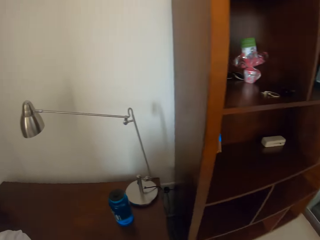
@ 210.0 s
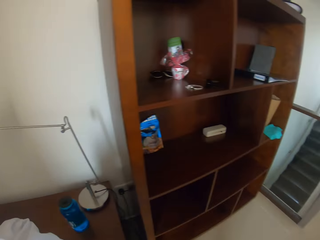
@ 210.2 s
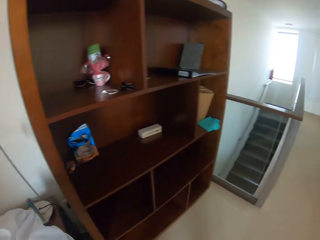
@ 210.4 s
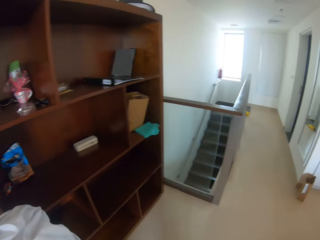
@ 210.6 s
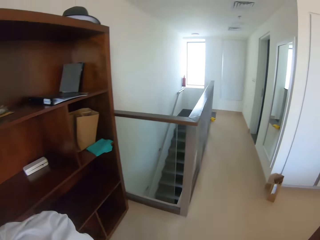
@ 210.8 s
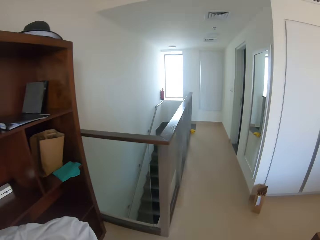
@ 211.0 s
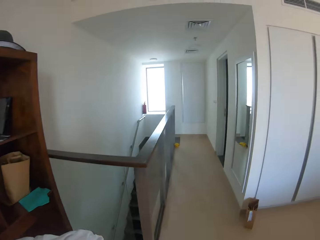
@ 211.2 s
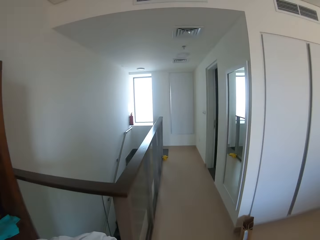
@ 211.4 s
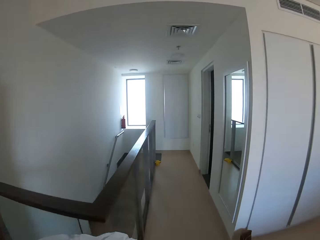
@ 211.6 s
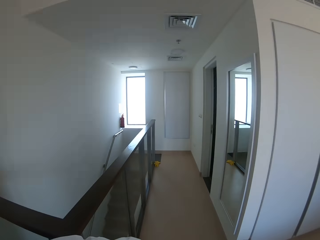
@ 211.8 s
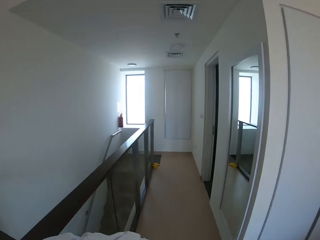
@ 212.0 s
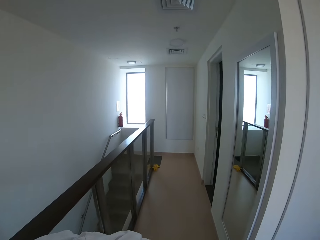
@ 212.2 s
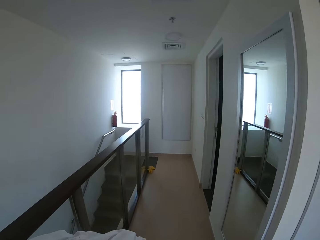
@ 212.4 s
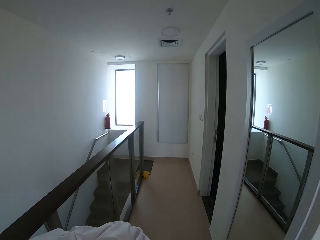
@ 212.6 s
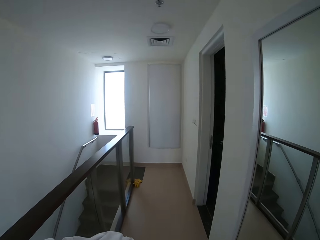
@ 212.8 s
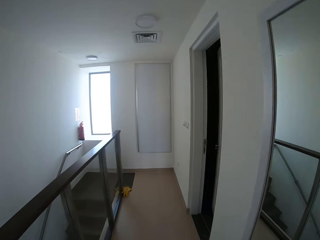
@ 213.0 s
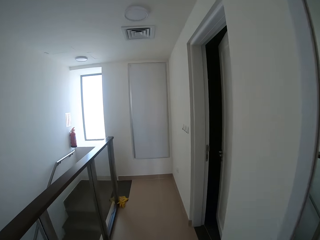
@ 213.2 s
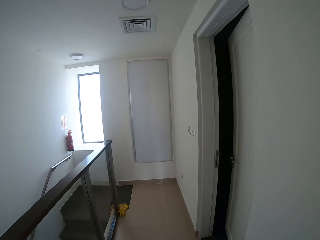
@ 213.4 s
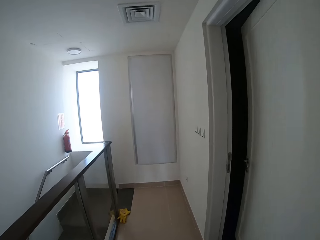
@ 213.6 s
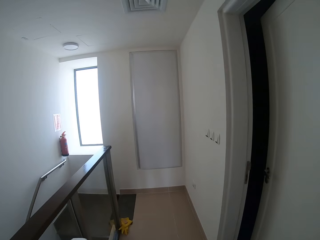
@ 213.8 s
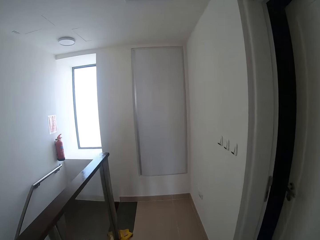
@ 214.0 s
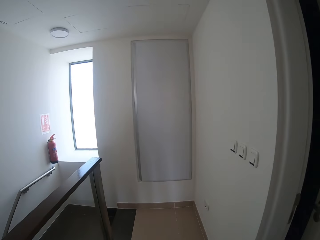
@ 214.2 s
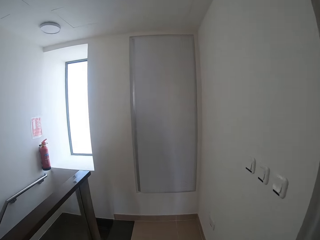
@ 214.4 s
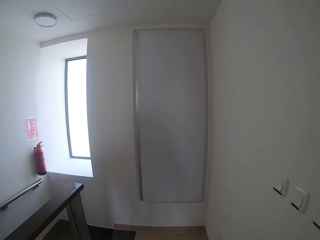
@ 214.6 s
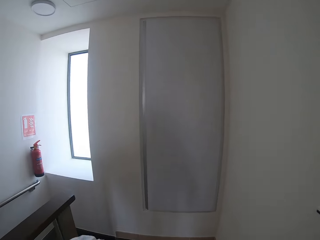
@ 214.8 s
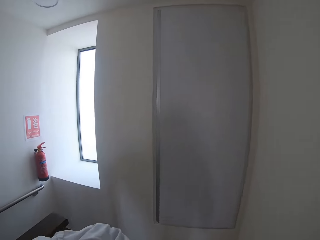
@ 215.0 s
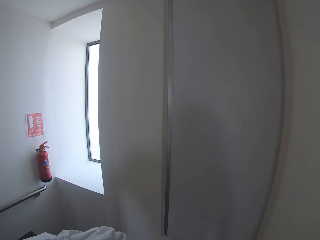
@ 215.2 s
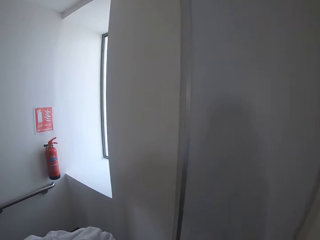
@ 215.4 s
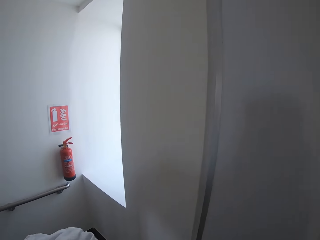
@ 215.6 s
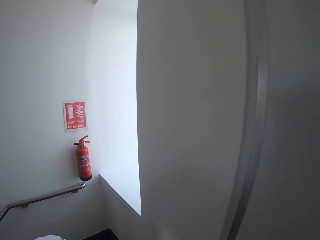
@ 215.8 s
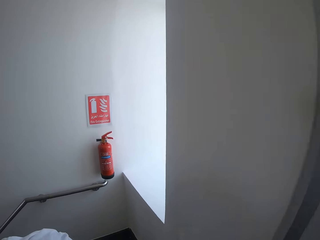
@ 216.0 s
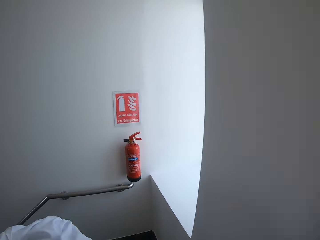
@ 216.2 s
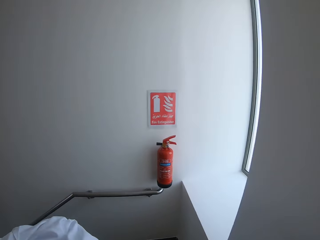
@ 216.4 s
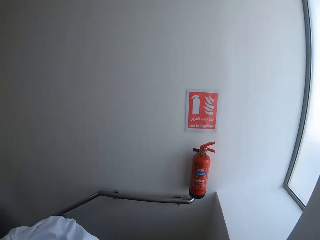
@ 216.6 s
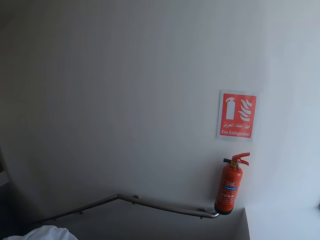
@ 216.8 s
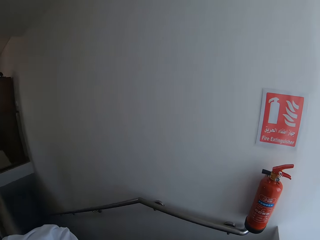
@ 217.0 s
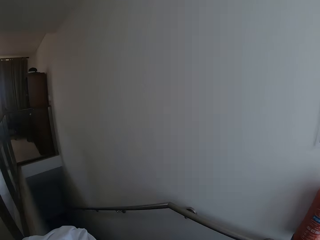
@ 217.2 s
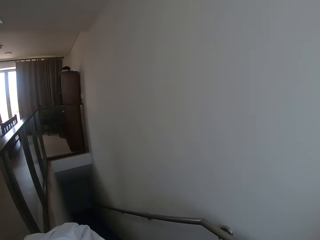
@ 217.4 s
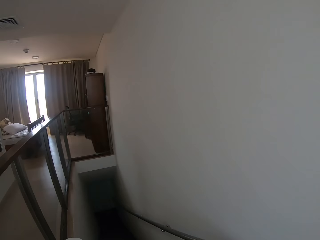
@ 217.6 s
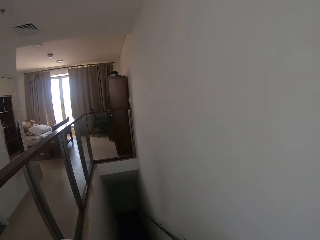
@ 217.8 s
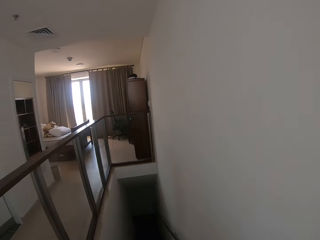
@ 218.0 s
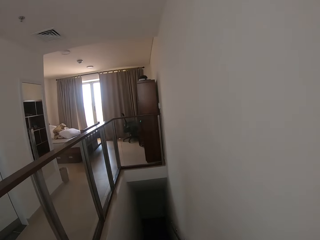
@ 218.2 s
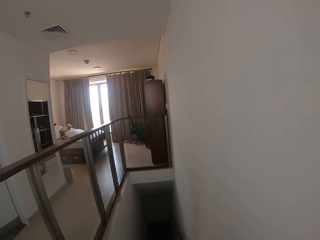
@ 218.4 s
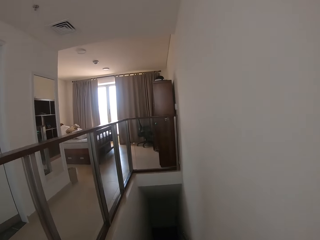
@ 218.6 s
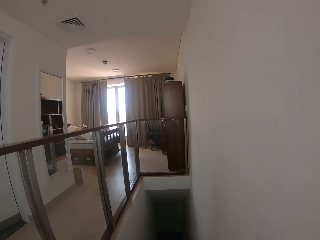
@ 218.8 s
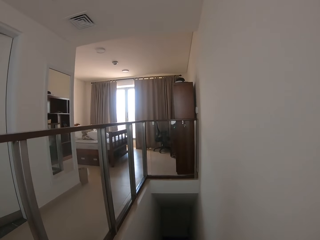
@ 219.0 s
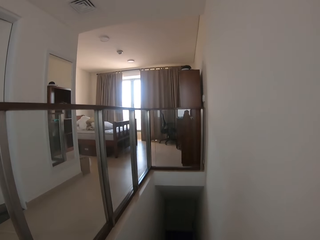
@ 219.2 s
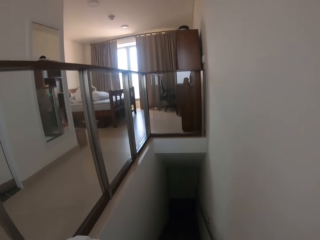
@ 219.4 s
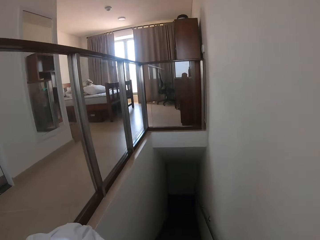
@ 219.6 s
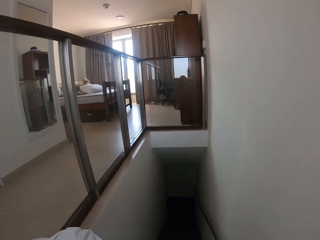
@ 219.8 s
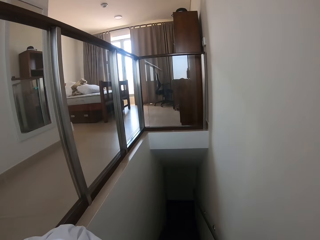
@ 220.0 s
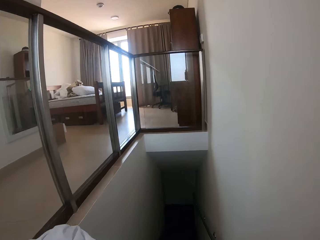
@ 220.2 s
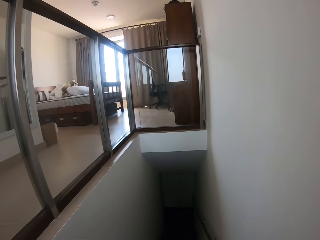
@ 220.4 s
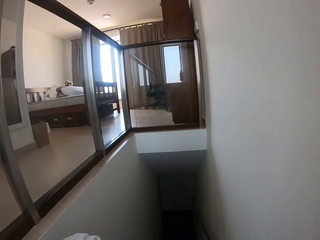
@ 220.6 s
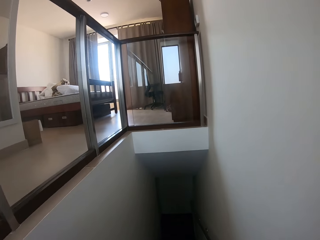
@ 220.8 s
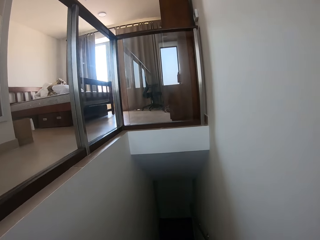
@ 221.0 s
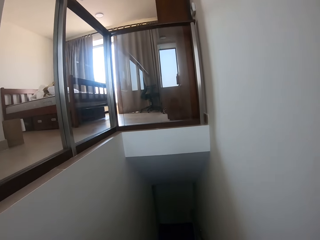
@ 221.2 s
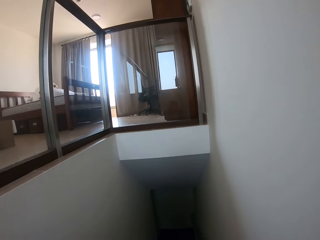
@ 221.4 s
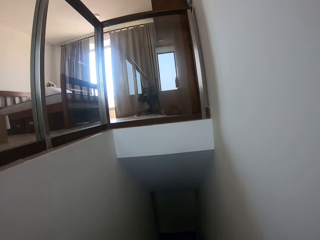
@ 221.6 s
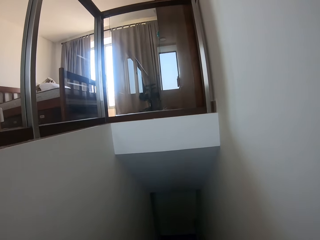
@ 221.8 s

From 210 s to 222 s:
The camera wearer touches something. They walk along the corridor. They walk down the stairs.

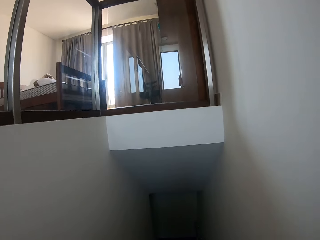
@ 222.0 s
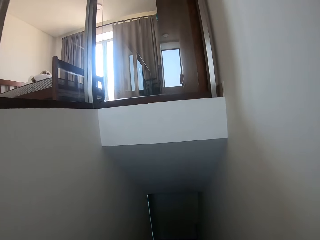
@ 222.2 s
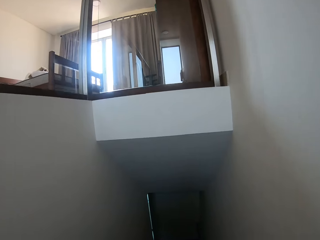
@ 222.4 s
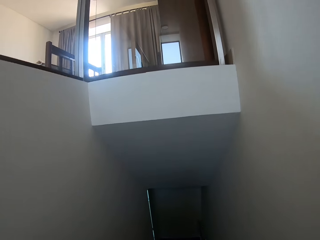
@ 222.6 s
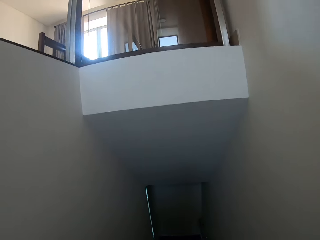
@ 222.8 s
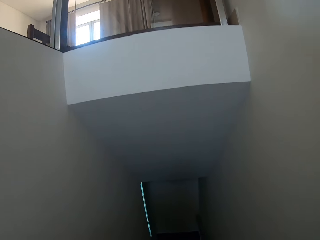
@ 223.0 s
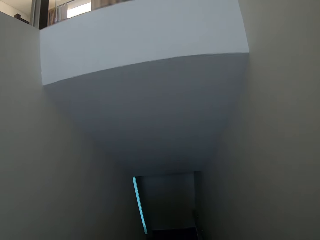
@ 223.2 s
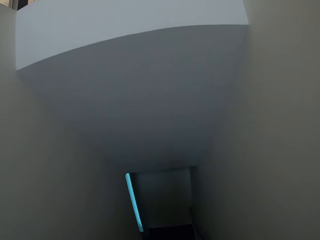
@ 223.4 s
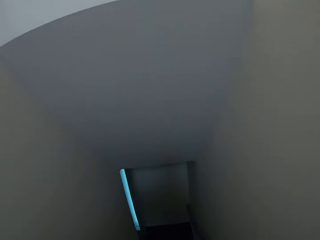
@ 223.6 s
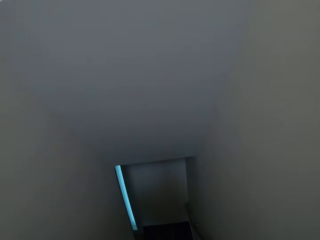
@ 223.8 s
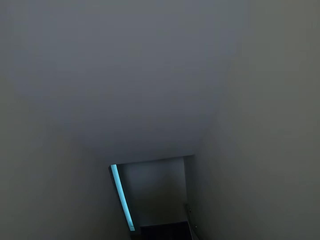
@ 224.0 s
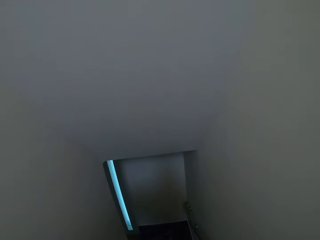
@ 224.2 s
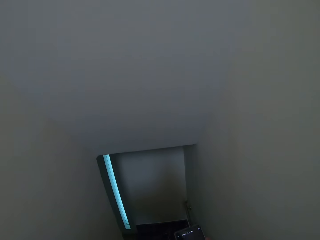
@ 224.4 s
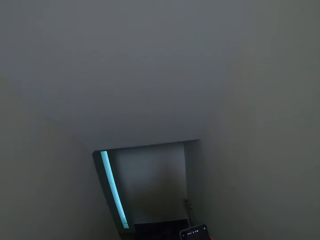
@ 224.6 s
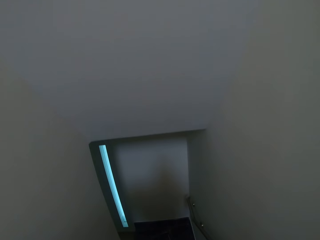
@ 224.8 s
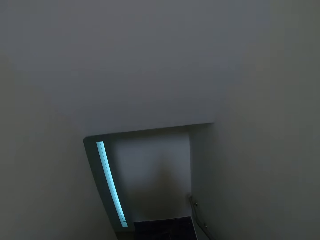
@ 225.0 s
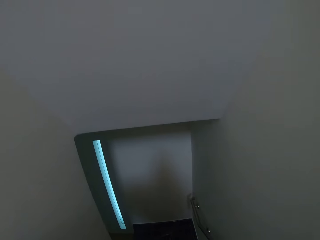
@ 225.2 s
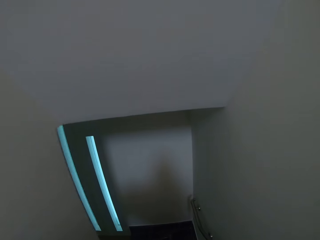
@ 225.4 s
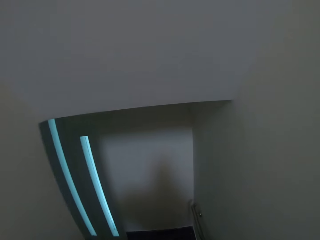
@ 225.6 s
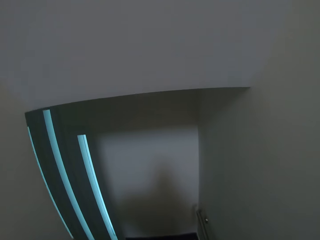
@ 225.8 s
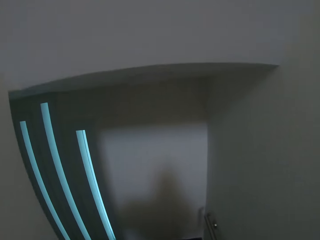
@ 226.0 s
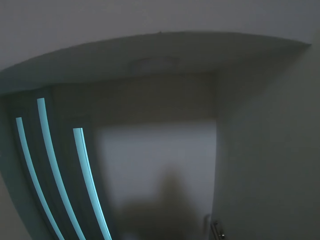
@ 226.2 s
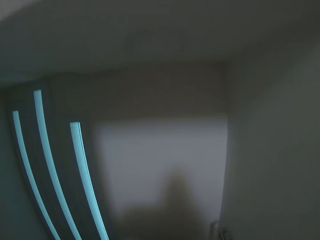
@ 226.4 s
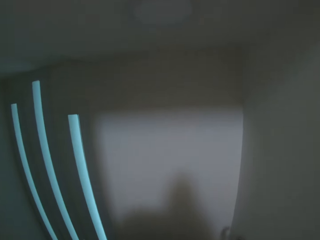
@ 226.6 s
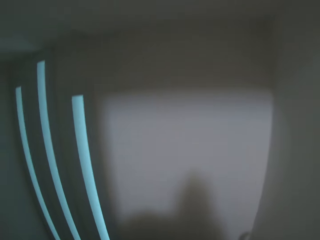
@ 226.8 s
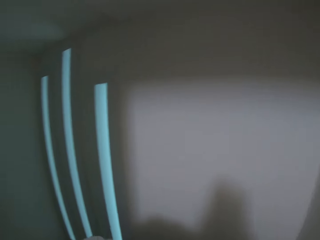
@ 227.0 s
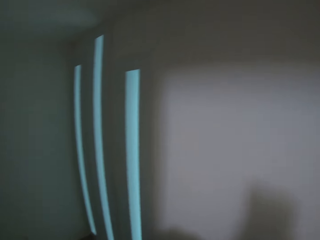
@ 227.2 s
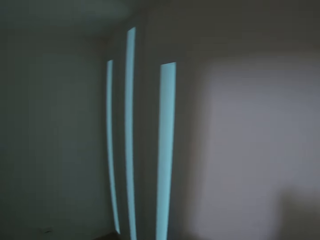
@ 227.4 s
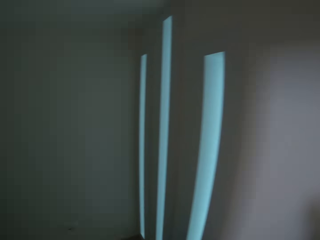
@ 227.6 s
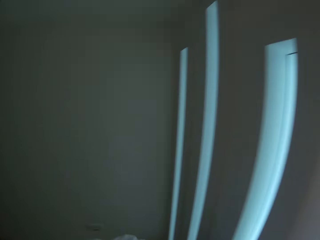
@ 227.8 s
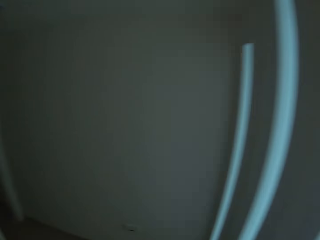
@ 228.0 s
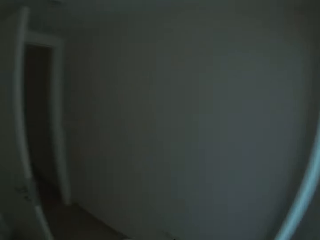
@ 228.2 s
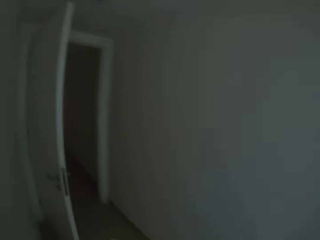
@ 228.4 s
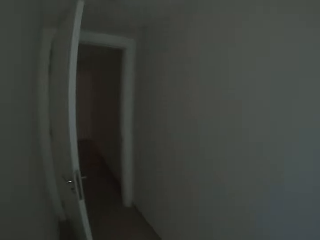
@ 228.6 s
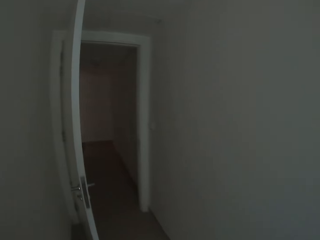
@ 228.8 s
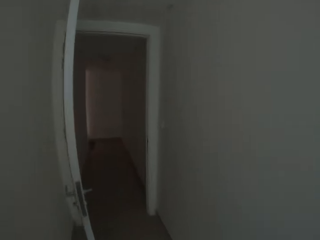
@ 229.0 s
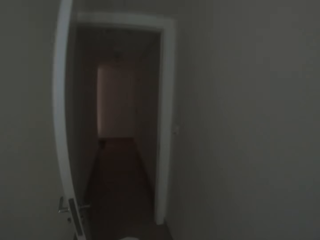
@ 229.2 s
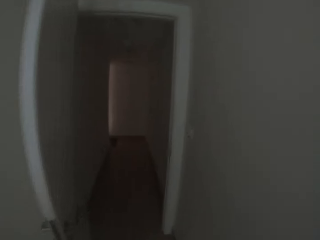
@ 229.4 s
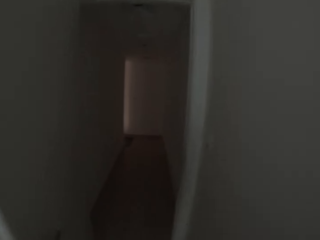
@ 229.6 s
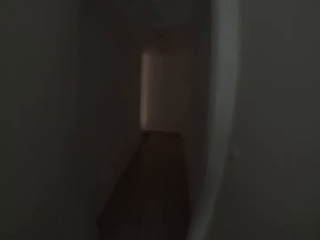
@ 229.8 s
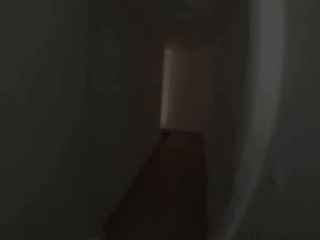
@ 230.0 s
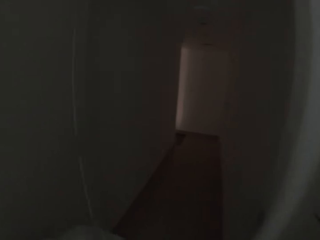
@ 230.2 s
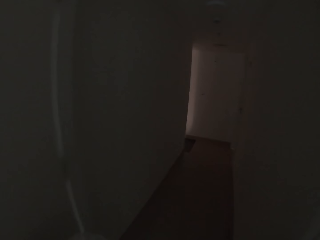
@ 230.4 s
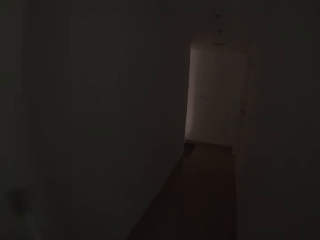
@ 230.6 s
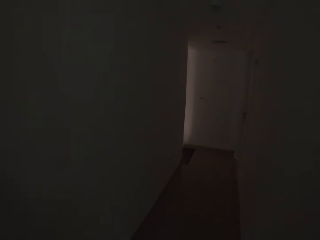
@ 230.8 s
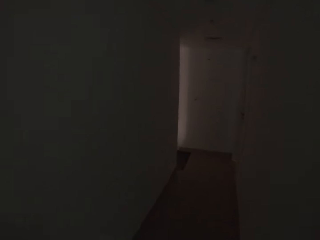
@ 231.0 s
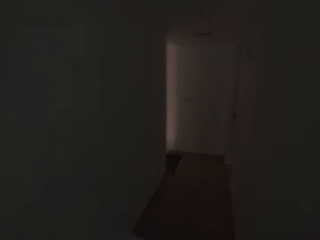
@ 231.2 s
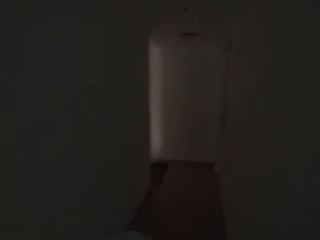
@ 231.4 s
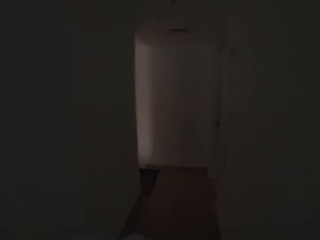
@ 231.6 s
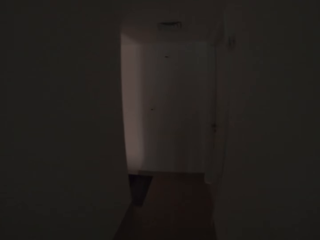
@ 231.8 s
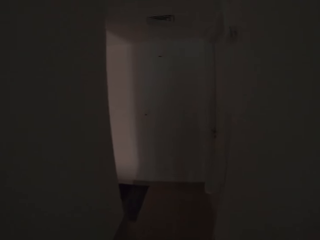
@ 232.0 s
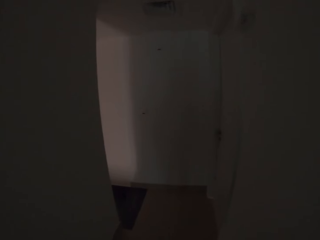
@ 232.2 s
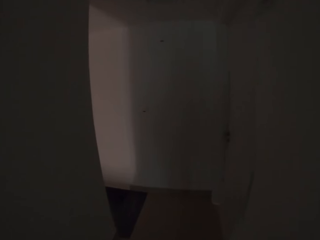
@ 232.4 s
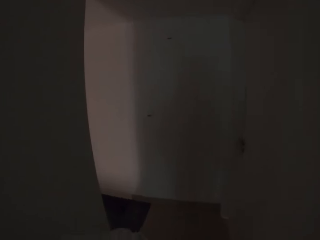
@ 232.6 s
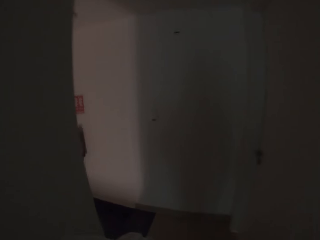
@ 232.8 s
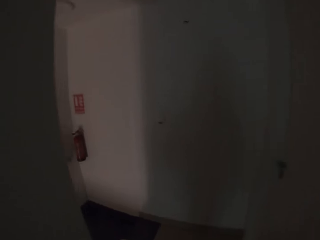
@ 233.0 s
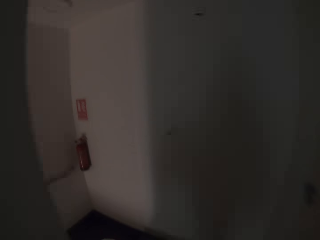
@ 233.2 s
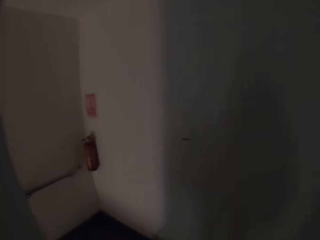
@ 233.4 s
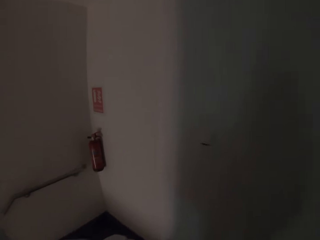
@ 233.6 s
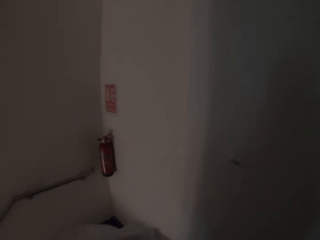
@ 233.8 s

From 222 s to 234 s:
The camera wearer walks forward. They go to the corridor.
